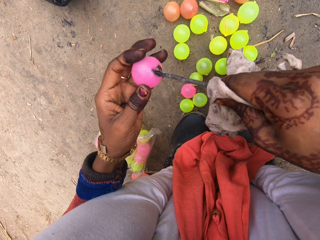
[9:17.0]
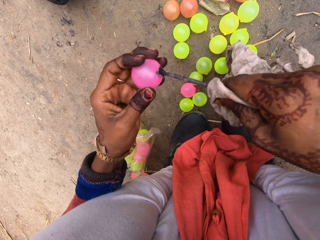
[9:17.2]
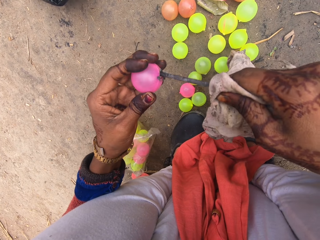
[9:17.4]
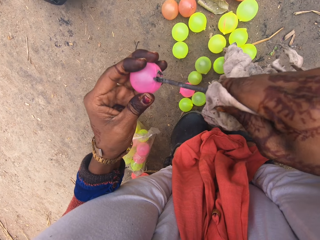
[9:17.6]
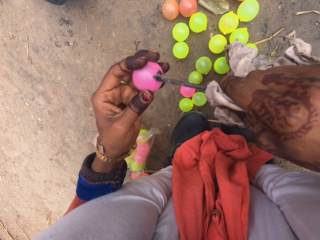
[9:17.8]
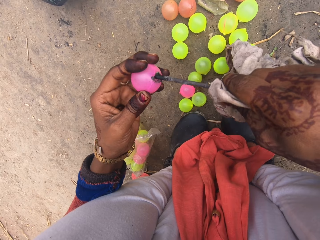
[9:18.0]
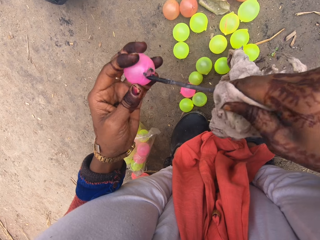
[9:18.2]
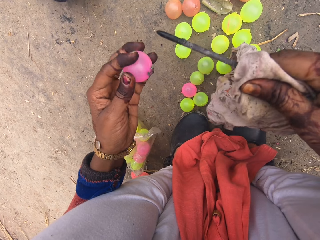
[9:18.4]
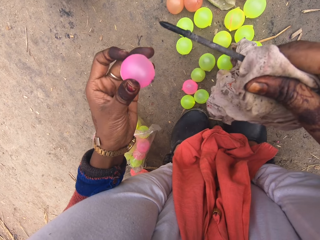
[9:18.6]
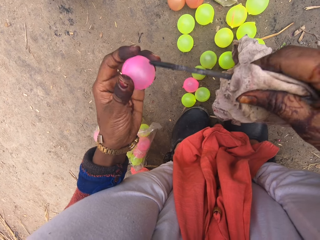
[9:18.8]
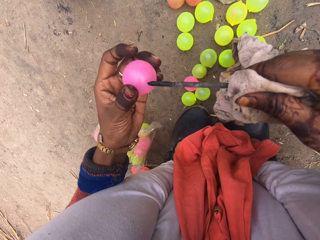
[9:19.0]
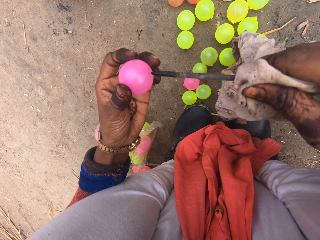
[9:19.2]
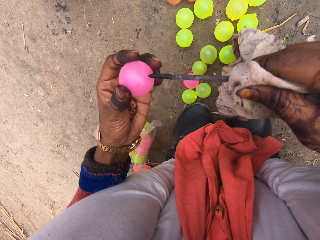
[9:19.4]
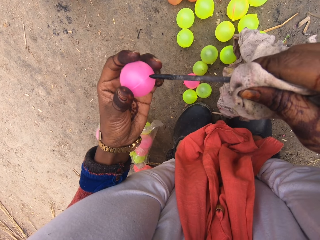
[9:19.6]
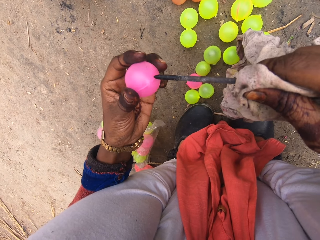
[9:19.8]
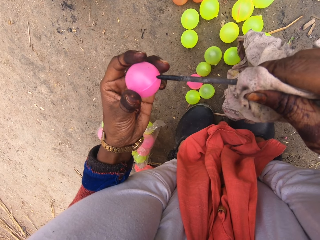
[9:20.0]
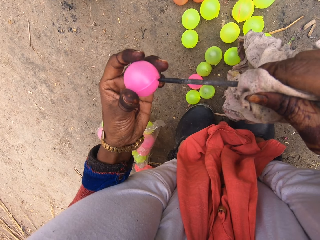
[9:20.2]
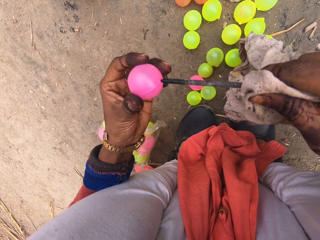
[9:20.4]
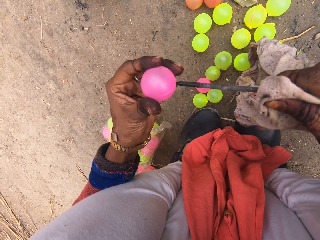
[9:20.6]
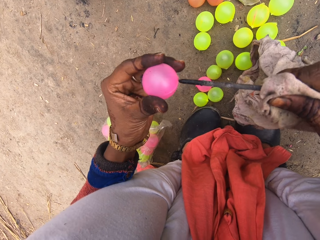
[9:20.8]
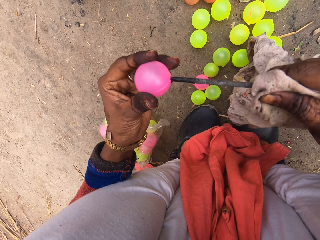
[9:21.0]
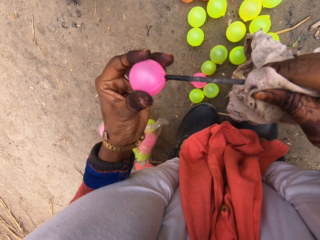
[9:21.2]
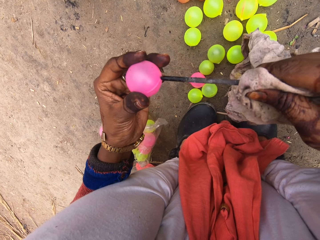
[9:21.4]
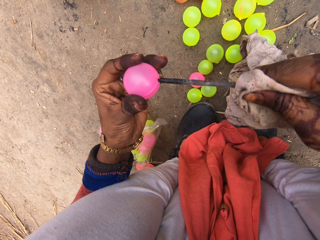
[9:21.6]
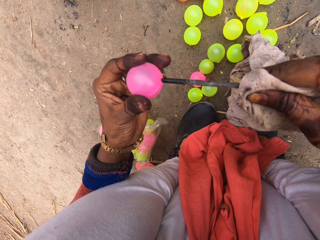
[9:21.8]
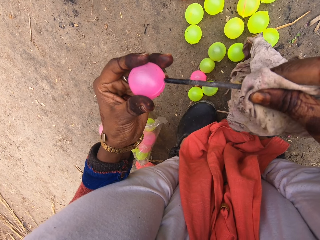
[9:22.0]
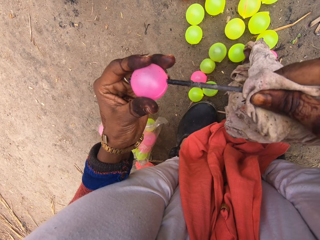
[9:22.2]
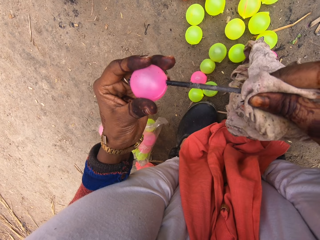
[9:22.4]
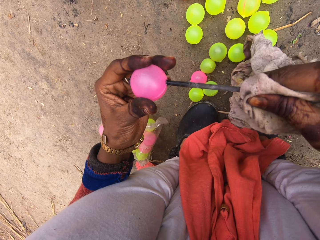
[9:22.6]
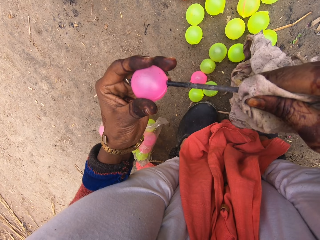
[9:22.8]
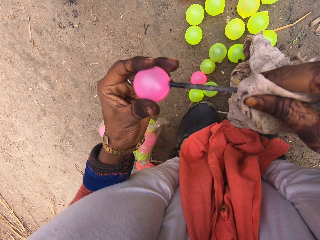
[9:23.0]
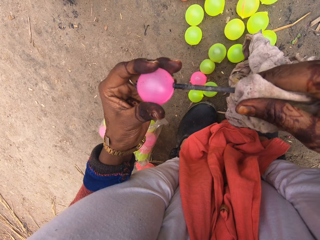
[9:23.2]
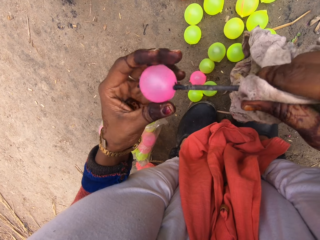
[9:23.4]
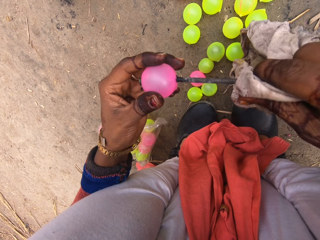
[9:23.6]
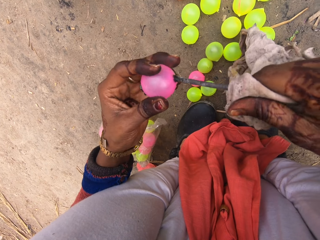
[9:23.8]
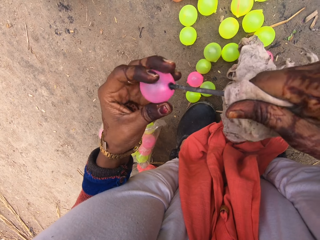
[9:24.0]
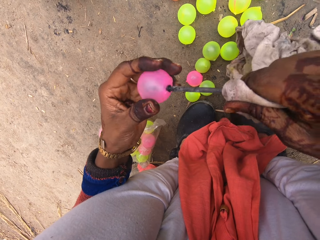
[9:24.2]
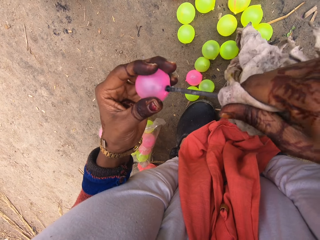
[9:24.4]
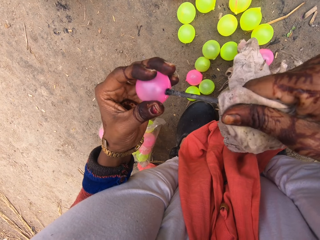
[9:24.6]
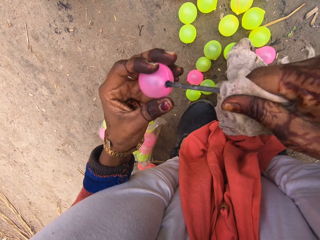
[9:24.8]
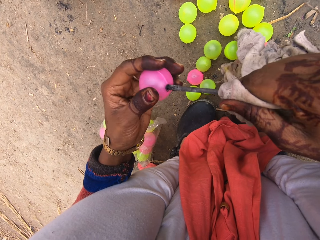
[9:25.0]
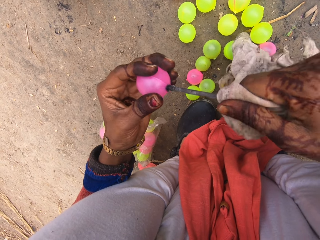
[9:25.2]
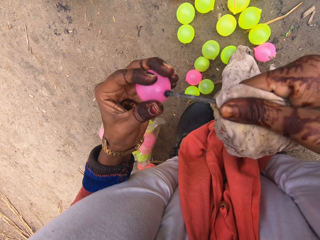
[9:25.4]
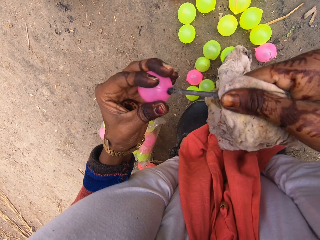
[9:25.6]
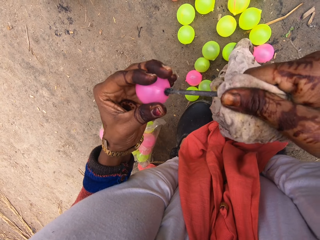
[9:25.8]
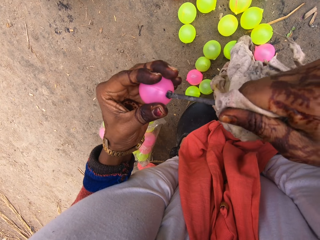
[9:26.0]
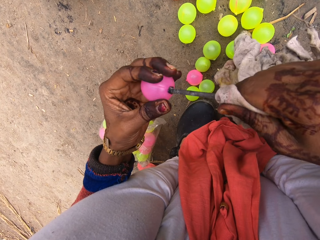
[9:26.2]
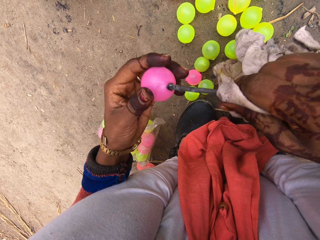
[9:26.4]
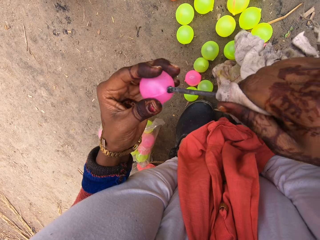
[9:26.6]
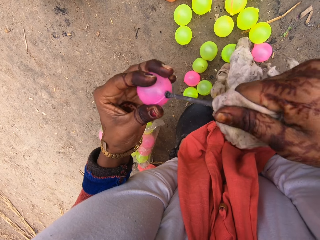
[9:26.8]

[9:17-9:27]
The camera wearer rolls the plastic ball with her fingers. She makes a hole in the ball with the hot nail.

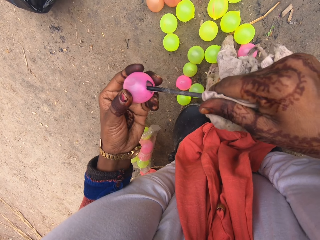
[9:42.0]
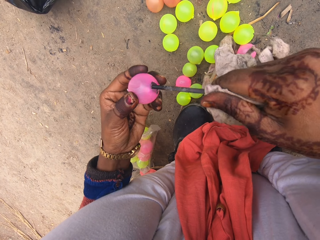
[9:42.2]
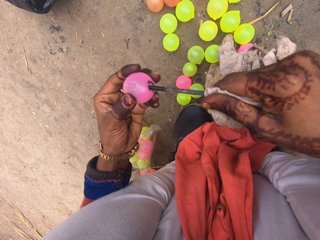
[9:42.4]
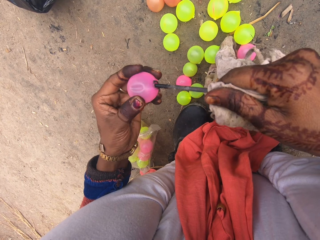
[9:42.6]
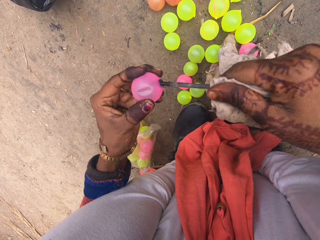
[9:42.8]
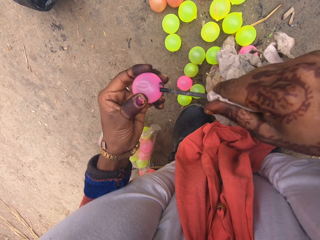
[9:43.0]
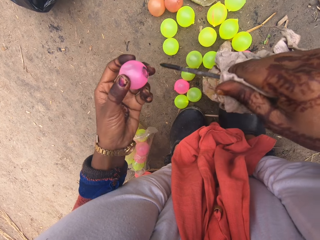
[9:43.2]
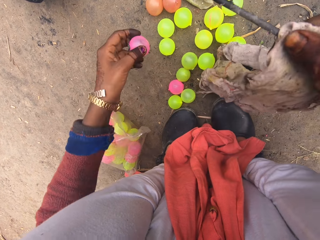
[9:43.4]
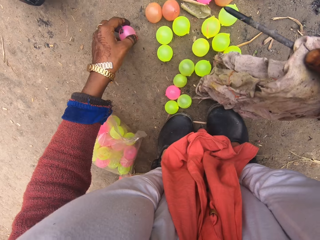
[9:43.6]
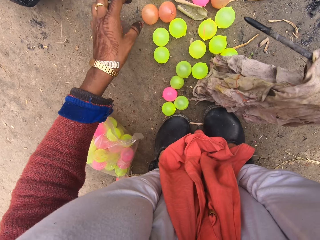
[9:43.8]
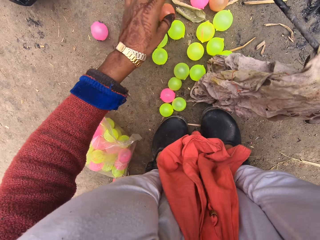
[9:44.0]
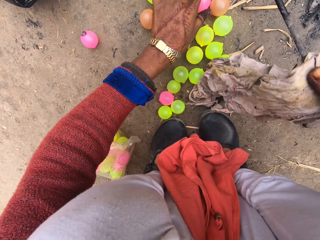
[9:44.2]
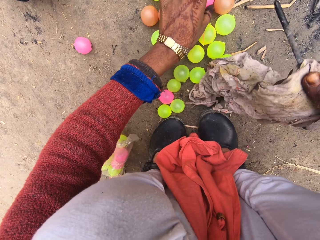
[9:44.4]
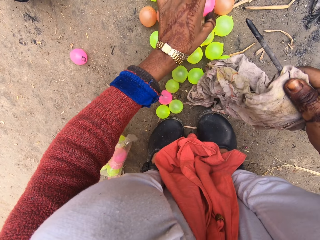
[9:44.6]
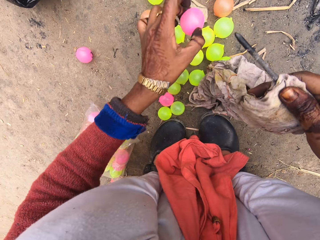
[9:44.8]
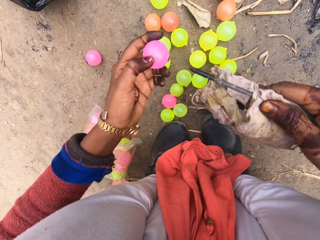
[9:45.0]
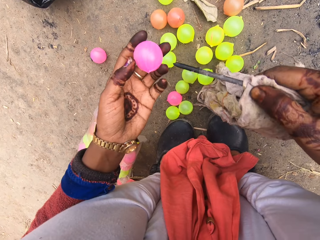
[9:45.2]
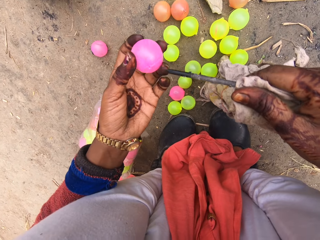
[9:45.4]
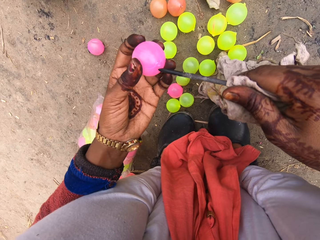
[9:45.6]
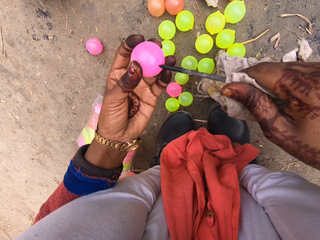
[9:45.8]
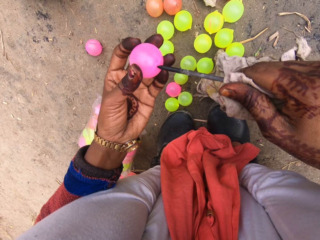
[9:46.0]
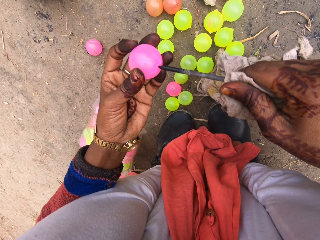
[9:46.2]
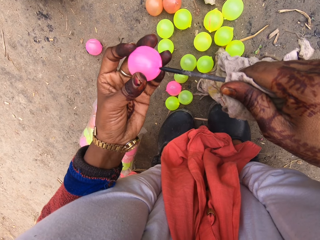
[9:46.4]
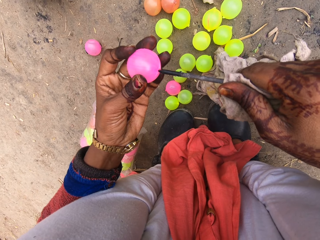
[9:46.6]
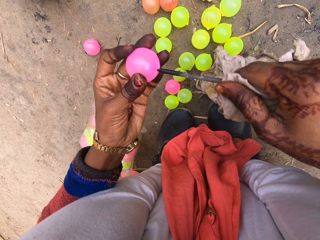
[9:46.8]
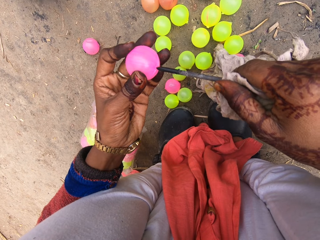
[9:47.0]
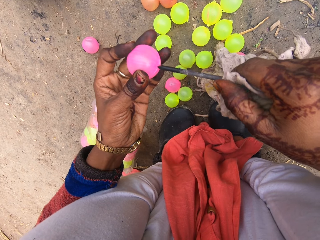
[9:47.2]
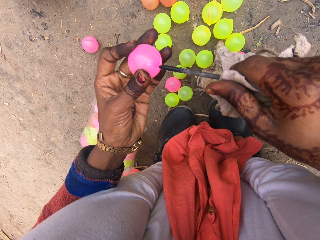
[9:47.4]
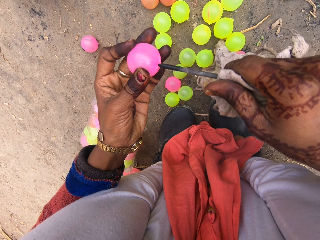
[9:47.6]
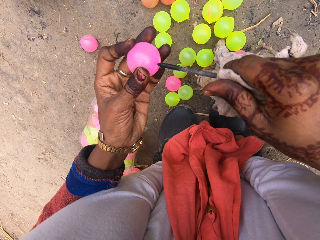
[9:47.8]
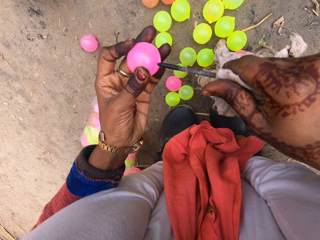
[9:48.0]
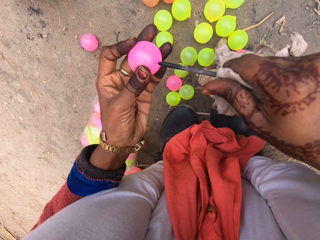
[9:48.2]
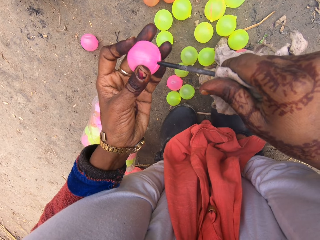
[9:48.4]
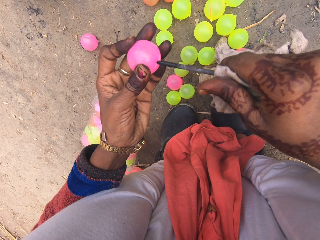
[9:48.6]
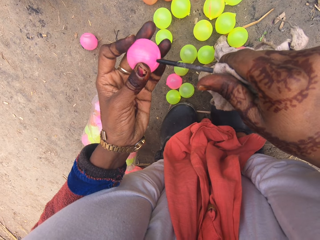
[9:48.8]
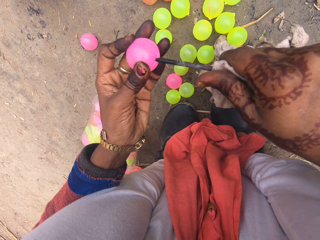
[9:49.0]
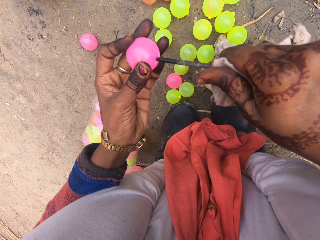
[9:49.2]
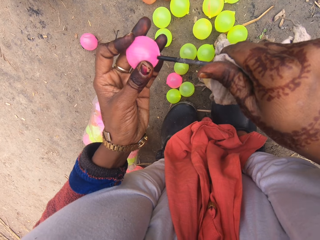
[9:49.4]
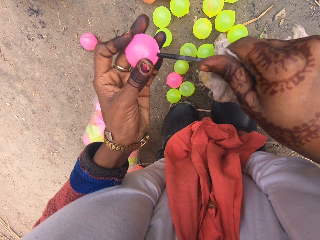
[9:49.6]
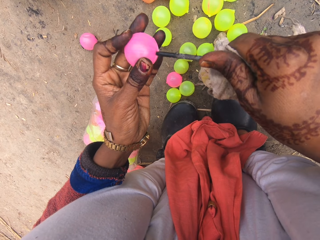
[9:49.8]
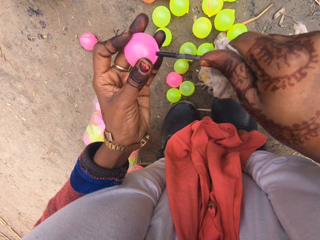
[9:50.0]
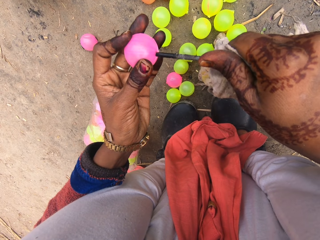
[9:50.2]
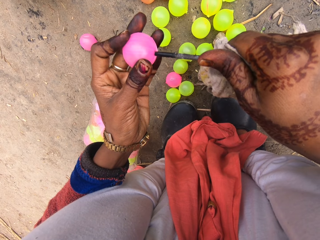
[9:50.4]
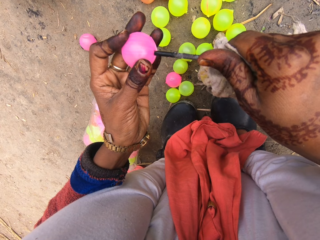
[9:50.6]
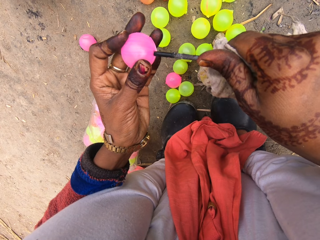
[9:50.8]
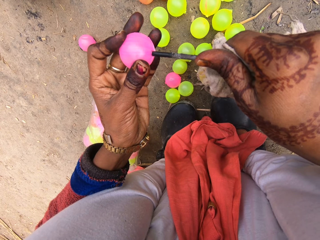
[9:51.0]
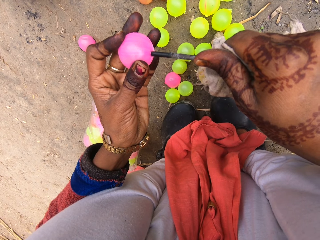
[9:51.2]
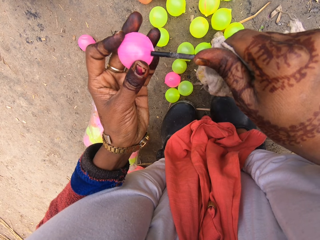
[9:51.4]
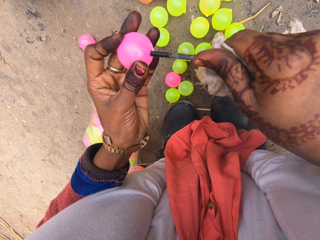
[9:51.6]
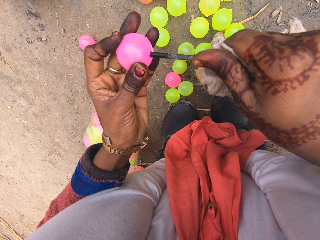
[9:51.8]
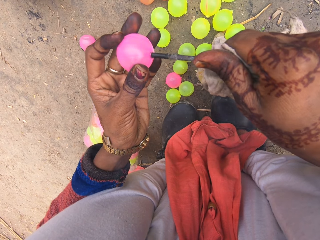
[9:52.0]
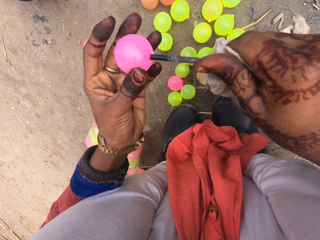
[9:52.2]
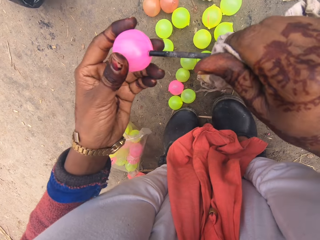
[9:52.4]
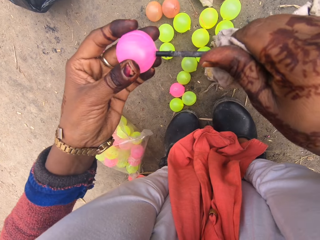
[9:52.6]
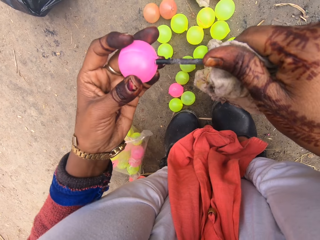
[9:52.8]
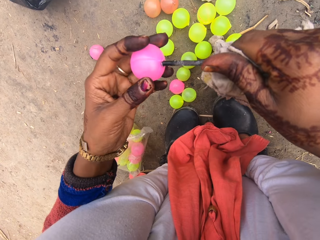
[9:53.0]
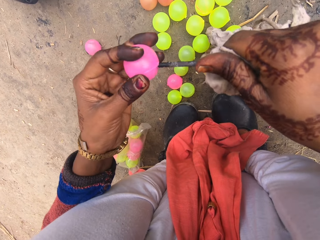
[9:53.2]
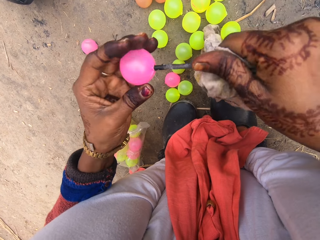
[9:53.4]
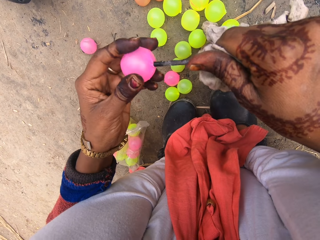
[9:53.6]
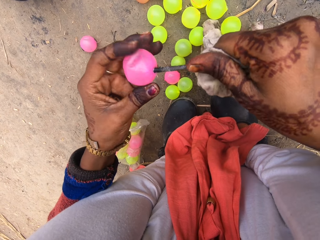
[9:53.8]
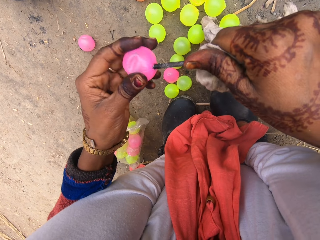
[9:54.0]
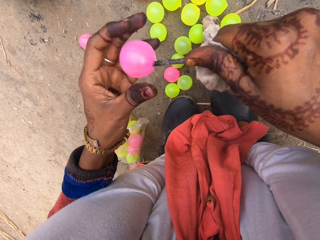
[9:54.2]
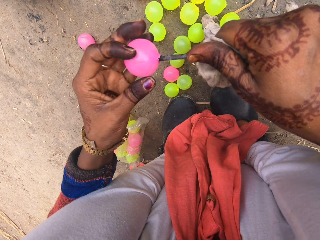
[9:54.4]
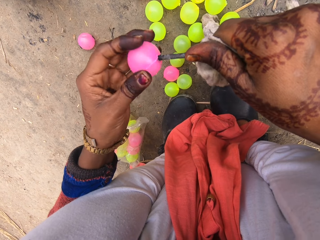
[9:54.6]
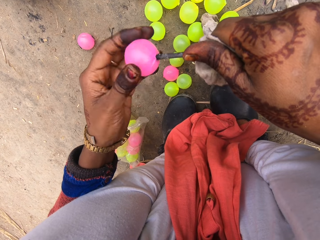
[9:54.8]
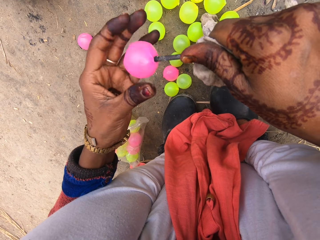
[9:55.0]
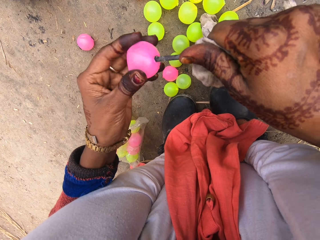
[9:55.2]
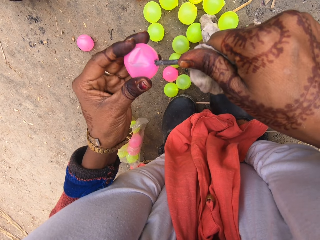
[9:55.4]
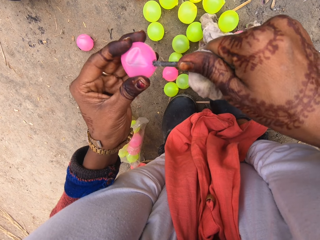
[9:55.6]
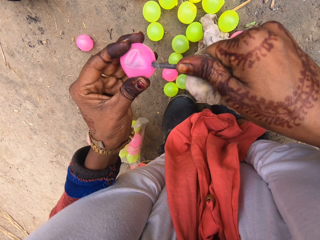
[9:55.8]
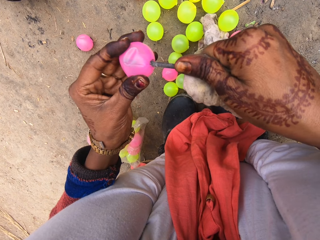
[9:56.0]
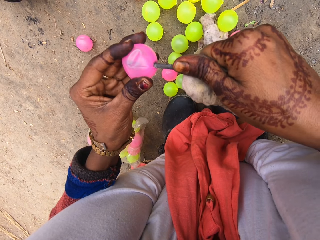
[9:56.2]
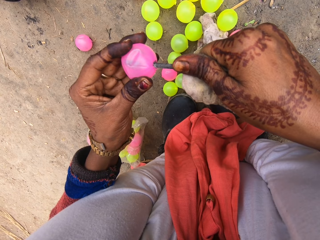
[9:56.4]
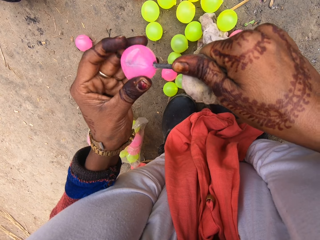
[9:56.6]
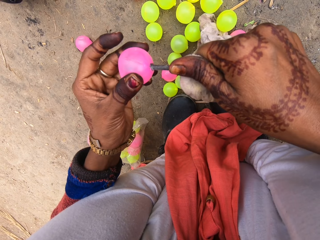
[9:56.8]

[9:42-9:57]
The camera wearer drops the ball on the ground. They pick up a plastic ball from the ground. They make a hole in the ball with the hot nail. They turn the ball.
